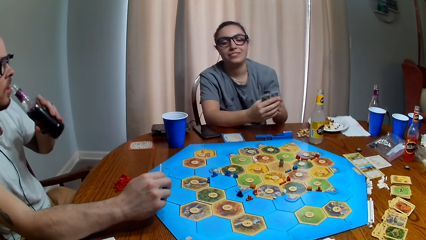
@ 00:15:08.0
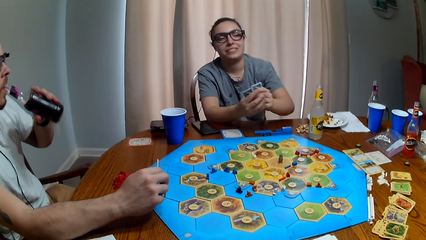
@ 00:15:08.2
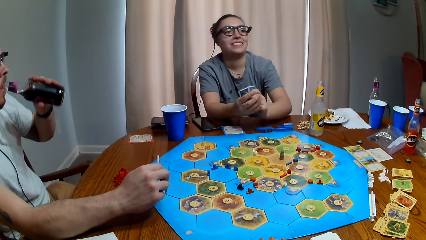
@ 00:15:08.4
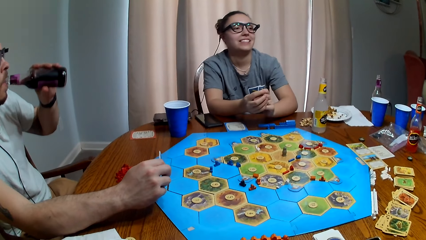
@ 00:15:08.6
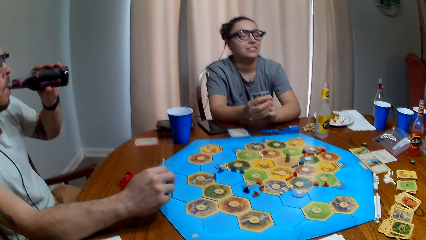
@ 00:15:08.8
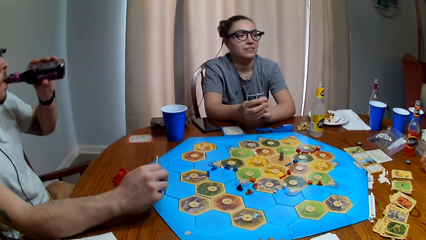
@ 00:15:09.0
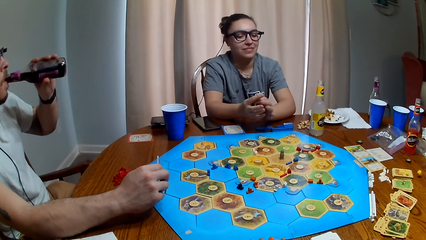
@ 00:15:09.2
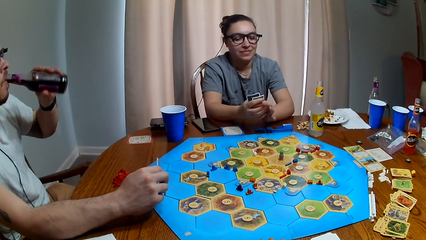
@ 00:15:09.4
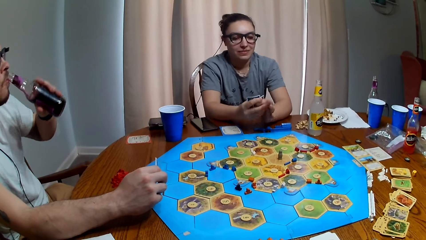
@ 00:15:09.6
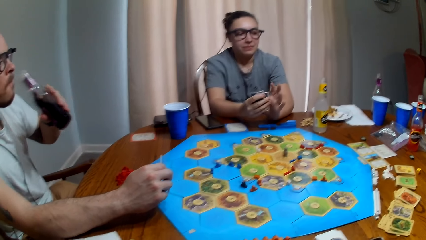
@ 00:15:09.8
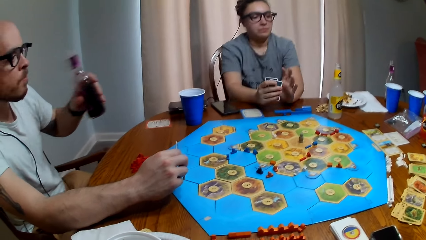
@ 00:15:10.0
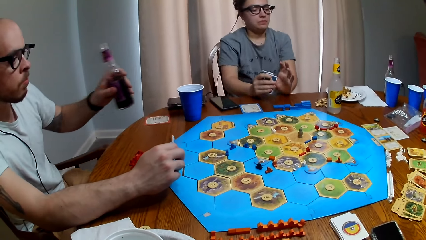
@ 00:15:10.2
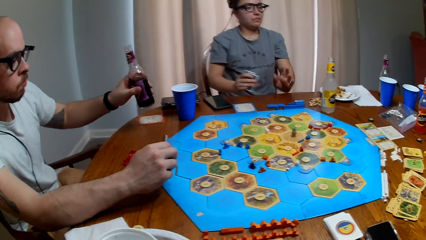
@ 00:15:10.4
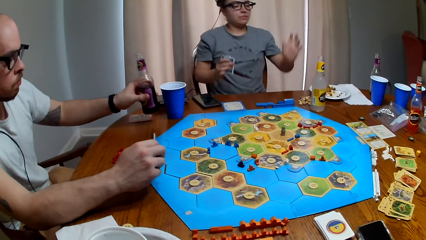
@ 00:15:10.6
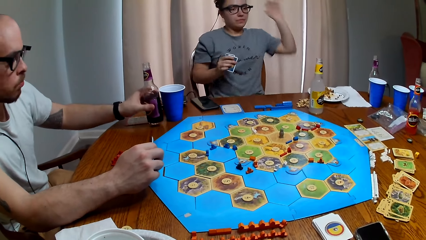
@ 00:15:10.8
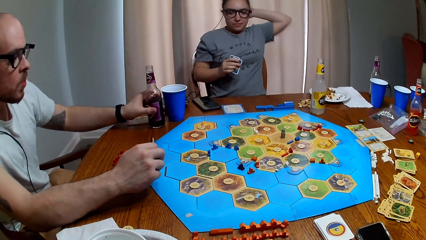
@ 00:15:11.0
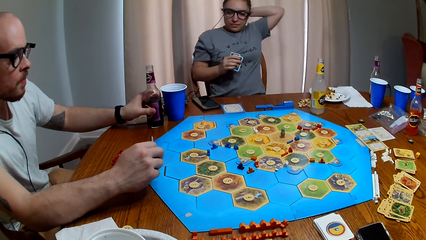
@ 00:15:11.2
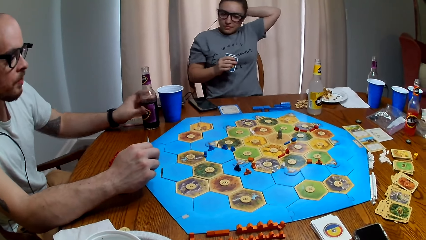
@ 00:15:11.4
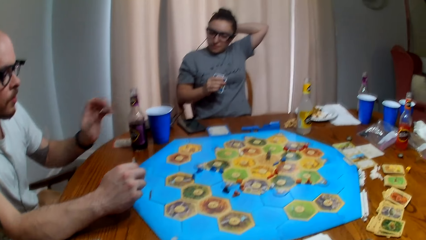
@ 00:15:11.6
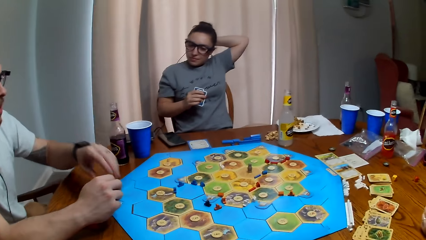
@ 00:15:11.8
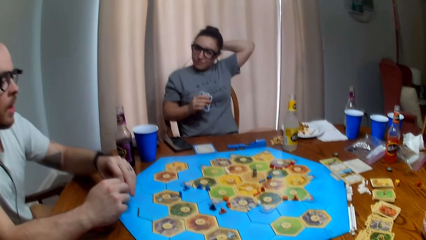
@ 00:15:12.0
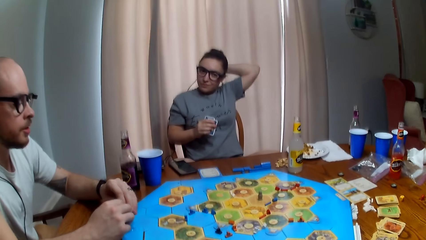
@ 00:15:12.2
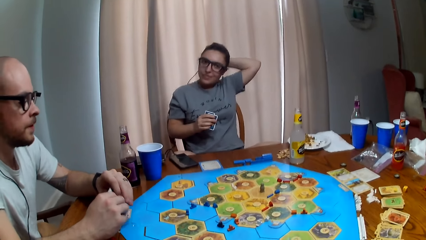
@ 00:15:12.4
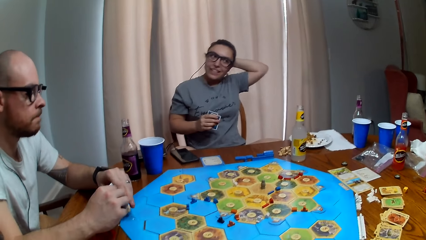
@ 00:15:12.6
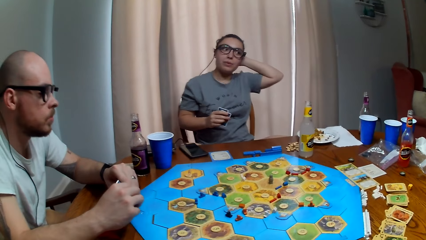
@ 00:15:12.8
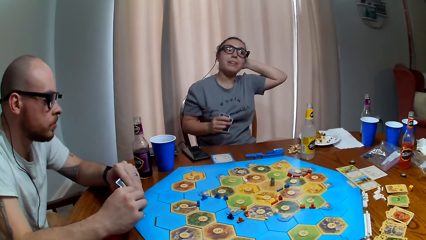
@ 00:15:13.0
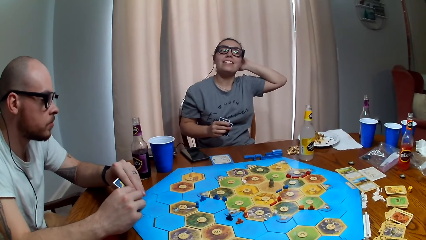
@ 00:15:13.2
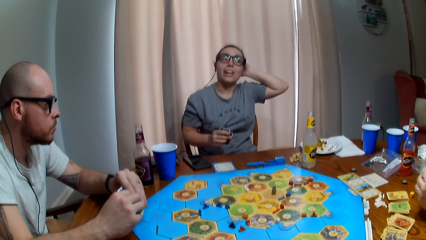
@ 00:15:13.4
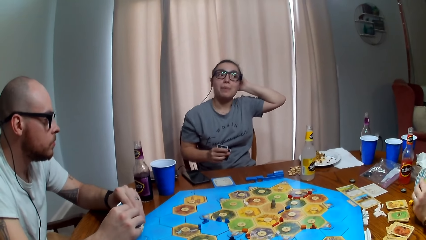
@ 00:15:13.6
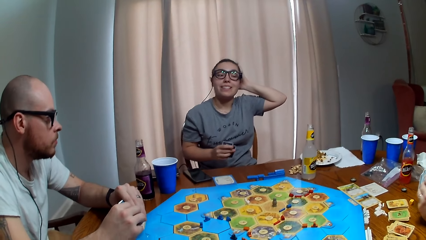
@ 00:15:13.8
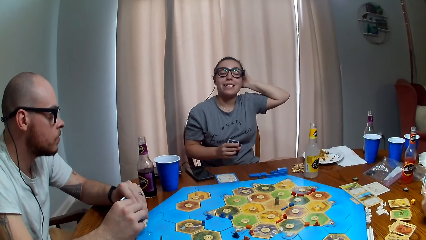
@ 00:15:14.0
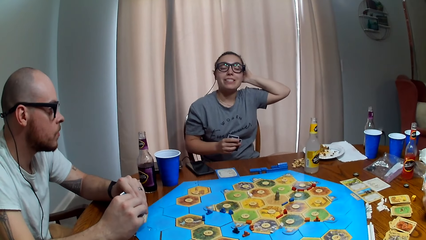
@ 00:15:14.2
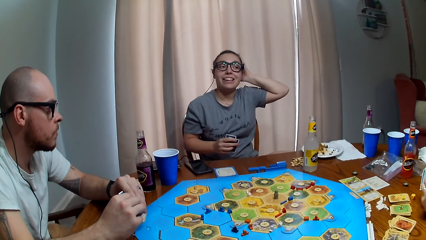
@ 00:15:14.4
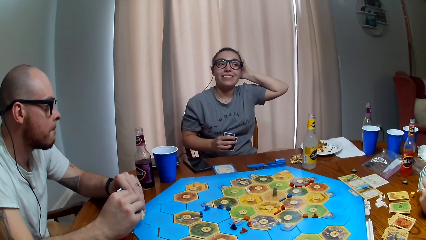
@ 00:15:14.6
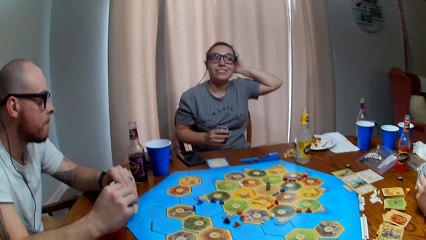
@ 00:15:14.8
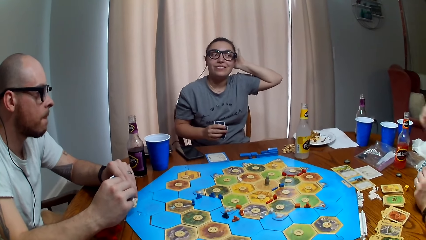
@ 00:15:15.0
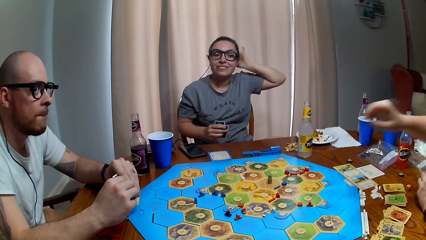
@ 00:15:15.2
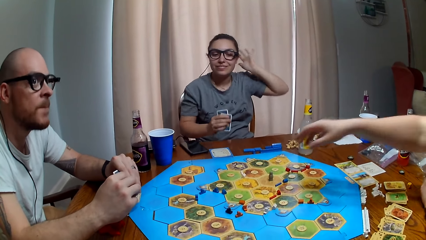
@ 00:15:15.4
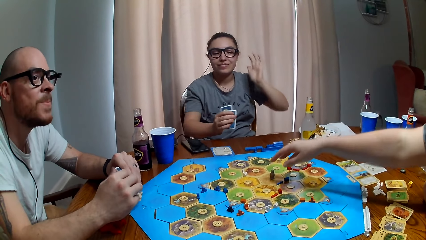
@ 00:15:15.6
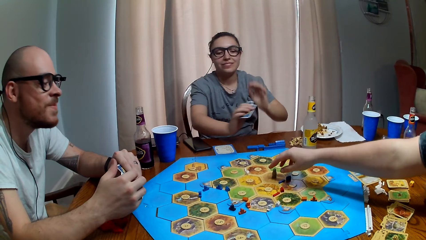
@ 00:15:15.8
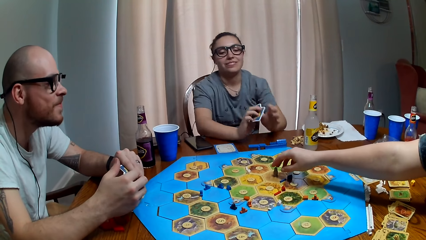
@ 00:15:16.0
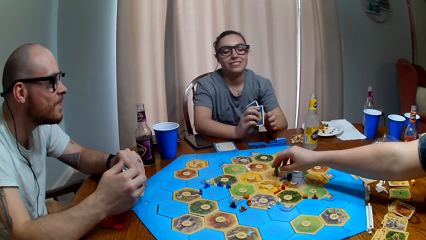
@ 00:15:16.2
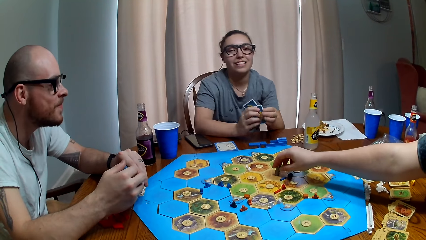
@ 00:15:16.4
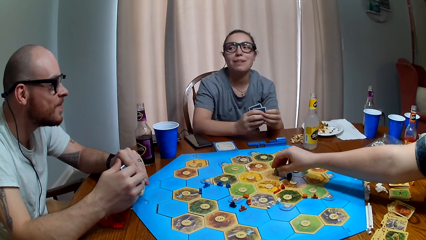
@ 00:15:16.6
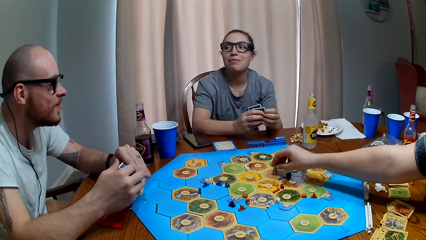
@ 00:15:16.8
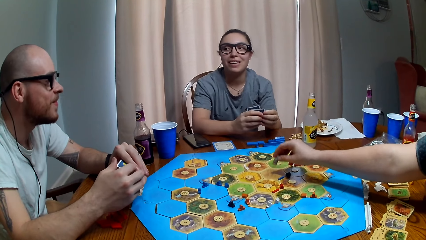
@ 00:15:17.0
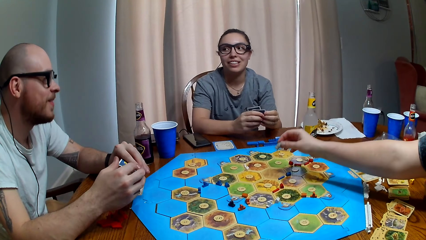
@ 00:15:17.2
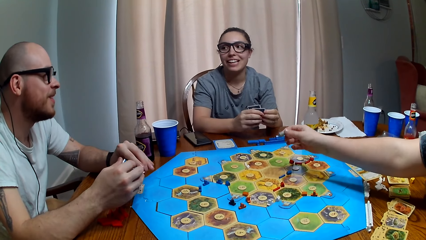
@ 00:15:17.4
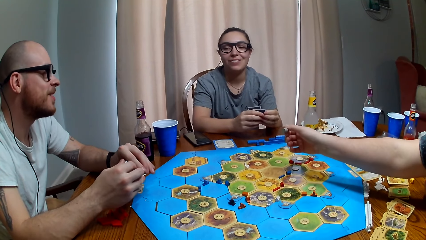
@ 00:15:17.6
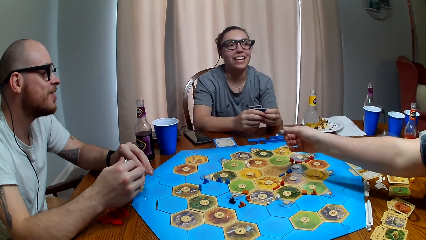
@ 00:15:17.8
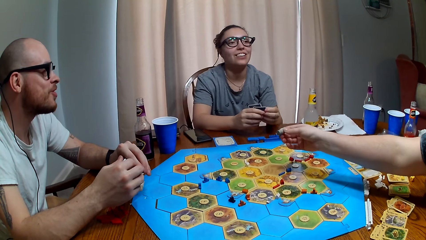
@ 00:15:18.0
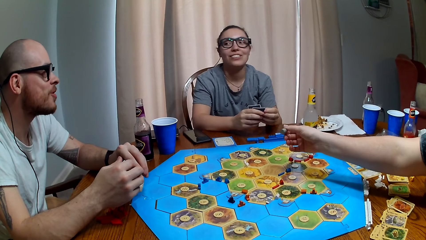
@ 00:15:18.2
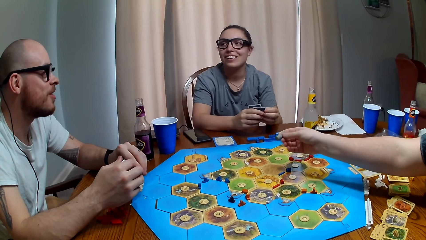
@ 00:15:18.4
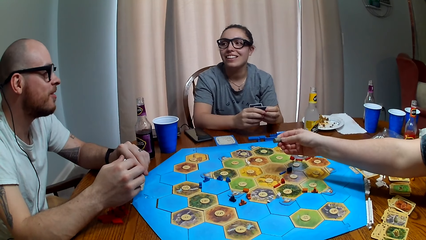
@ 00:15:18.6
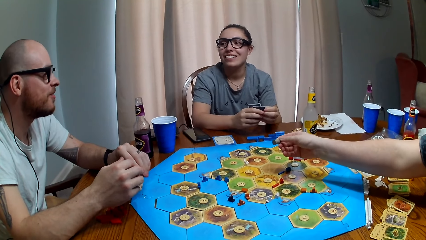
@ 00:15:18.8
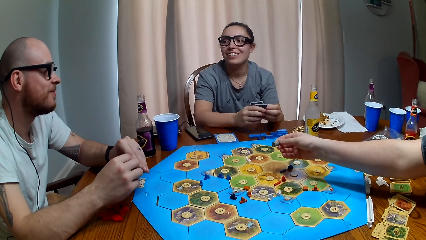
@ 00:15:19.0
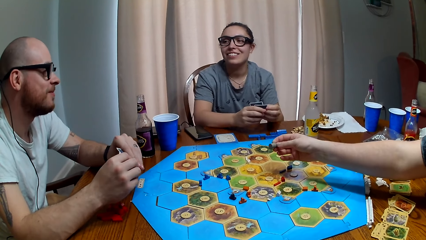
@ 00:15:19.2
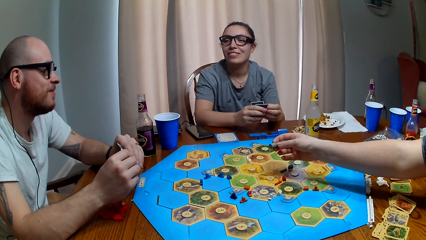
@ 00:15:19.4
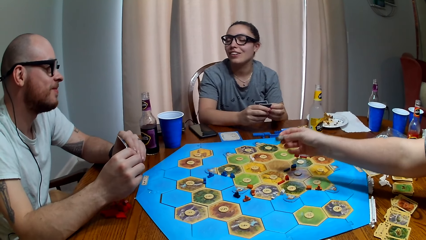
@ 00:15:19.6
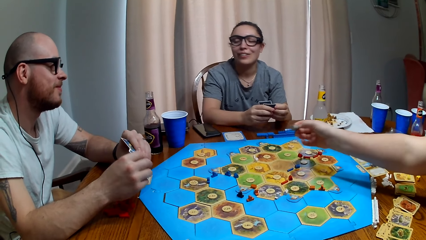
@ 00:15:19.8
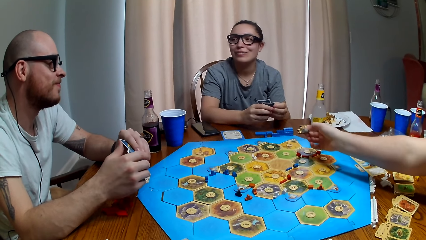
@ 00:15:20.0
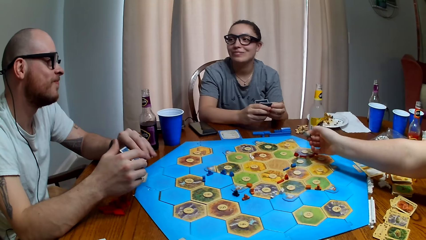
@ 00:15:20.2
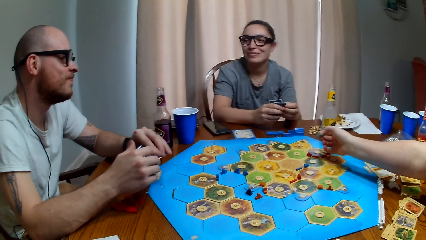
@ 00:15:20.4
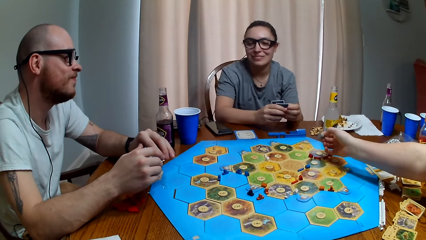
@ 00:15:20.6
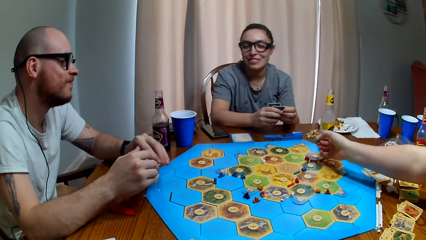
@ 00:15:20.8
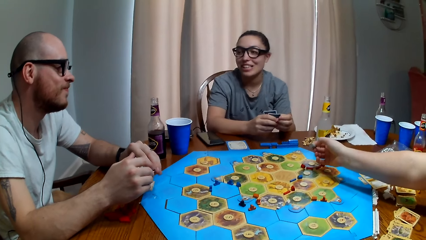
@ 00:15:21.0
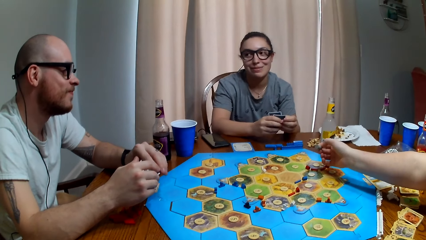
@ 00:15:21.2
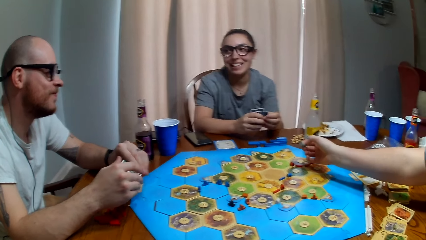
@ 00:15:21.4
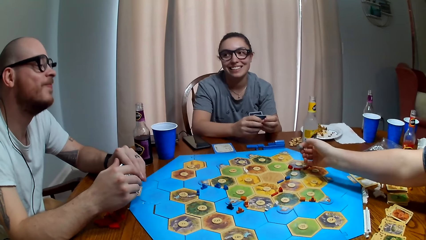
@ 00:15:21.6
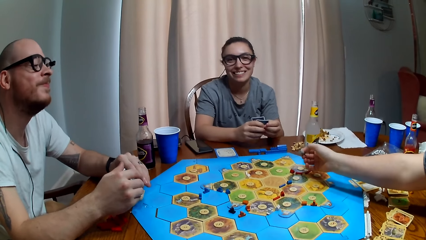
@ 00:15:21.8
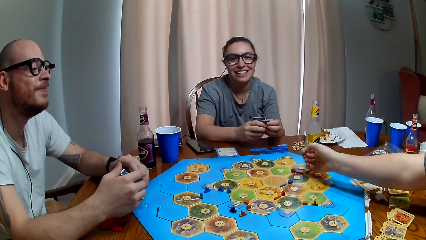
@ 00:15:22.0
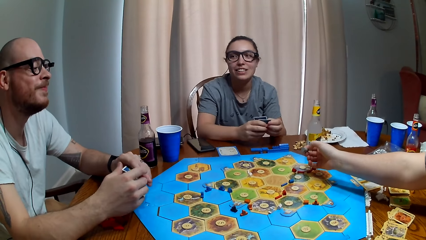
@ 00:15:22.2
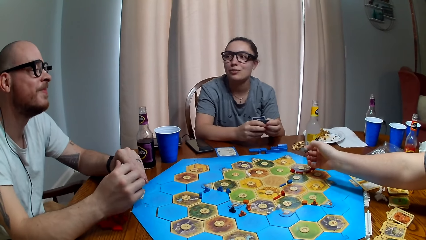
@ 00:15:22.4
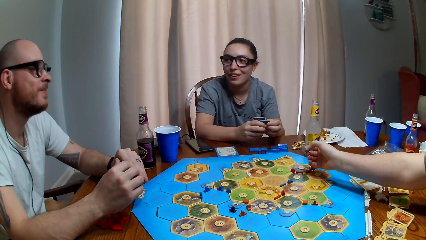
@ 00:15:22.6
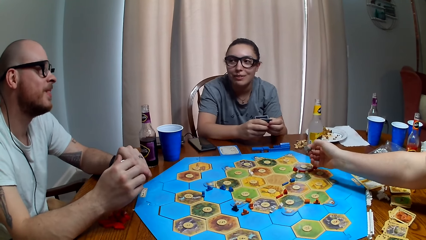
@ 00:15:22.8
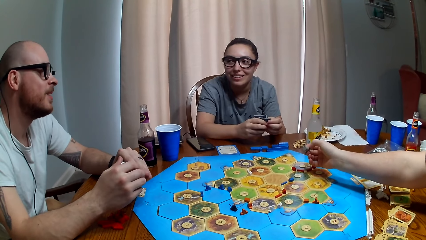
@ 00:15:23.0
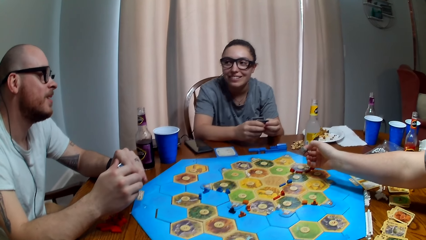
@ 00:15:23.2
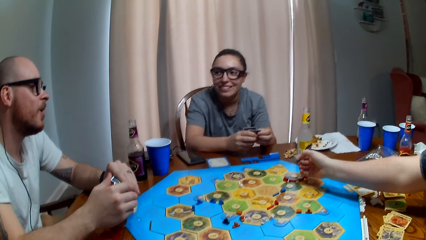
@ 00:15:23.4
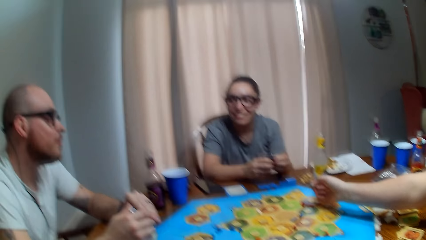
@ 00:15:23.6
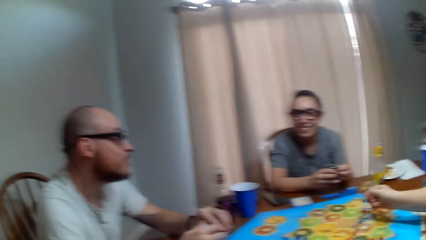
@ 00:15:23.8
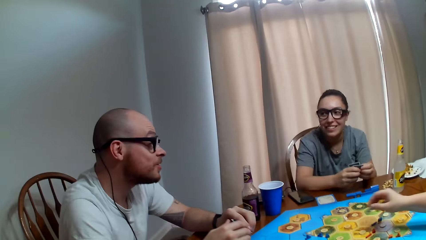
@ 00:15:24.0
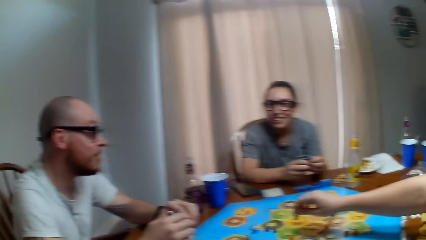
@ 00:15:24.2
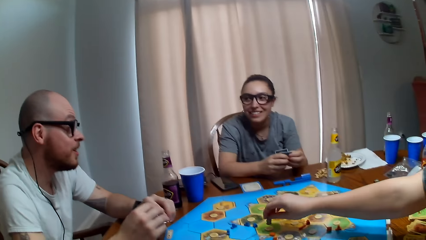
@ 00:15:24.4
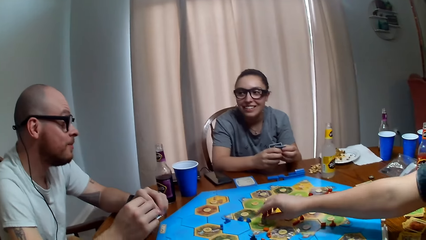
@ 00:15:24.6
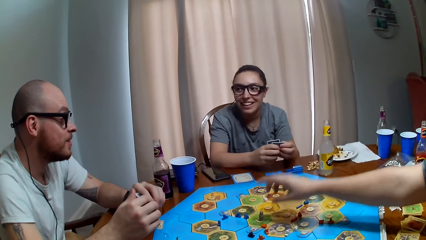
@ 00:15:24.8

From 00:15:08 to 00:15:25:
A person drinks from the soda bottle. Another person rolls the dice on the table. The first person puts the bottle on the table. A third person dialogues with the second person, the first person and the camera wearer. The second person talks and picks up something from the table. The first person talks. The third person talks.
